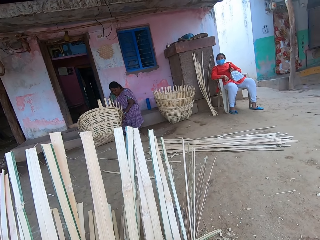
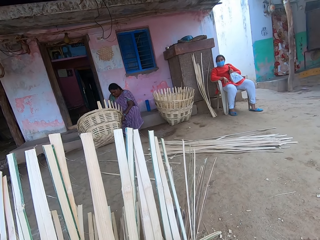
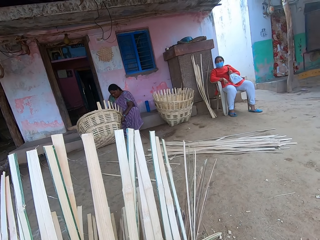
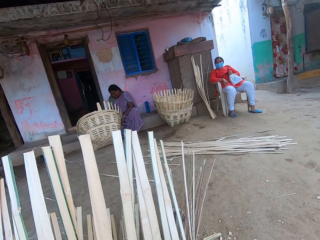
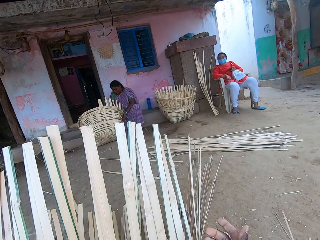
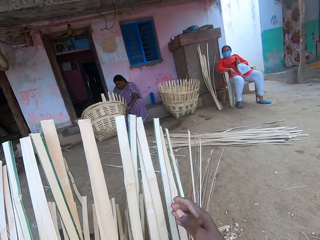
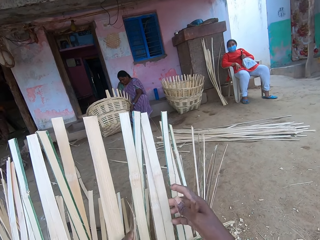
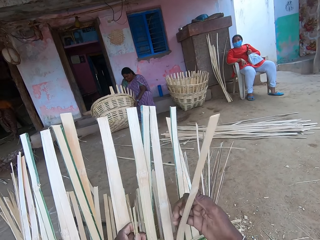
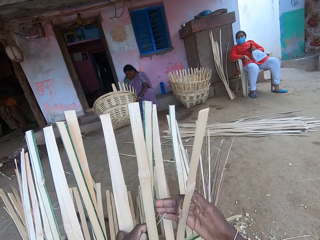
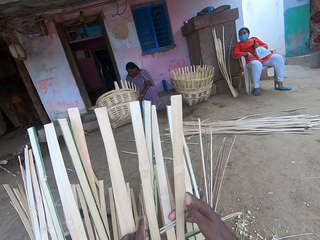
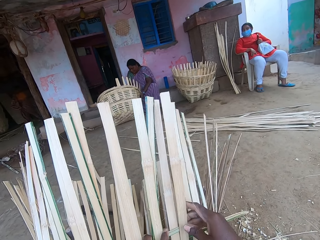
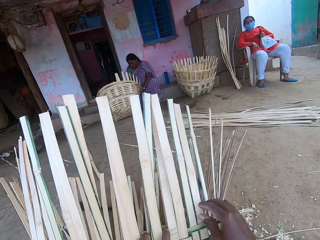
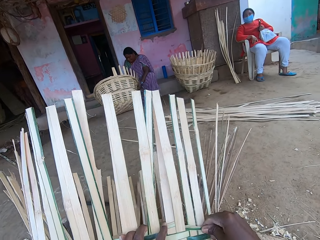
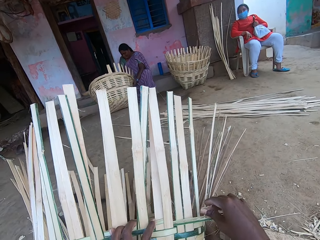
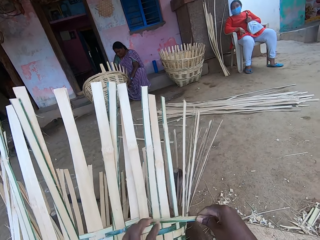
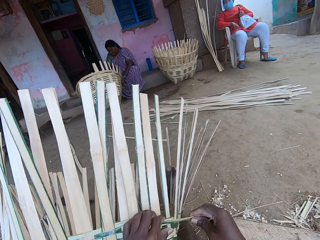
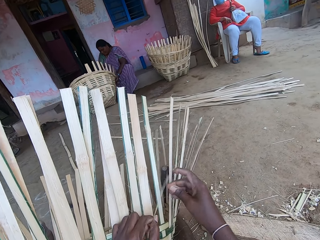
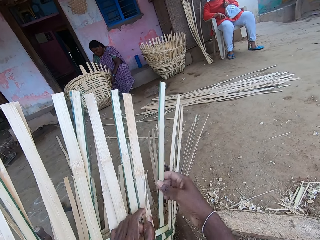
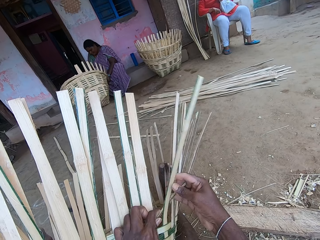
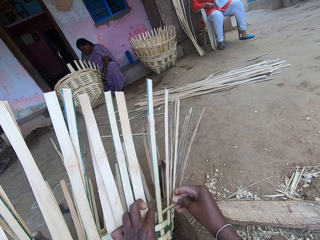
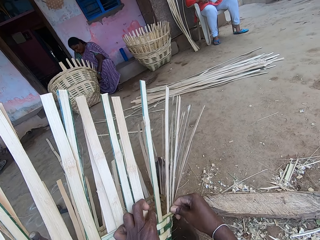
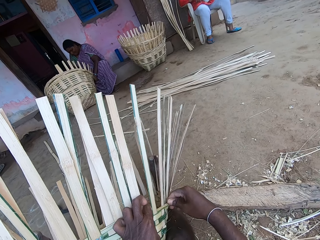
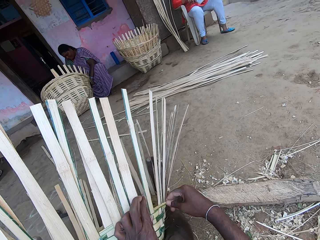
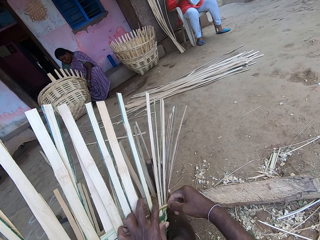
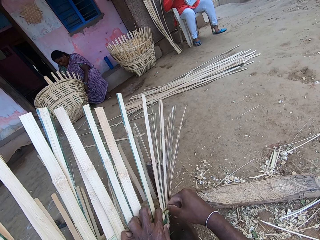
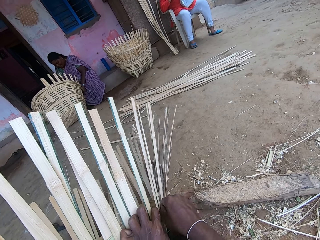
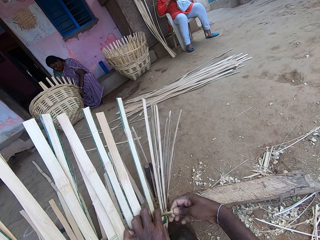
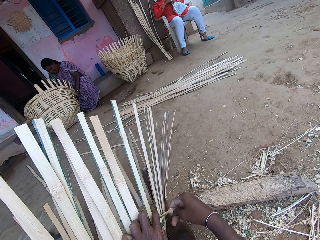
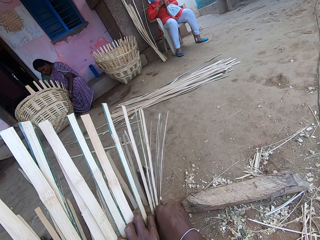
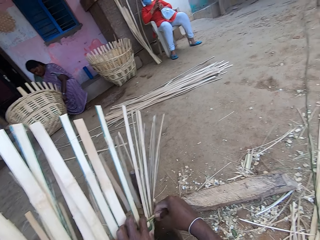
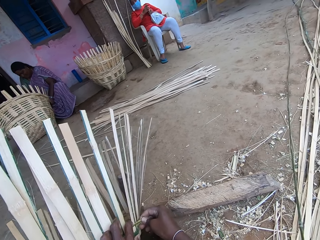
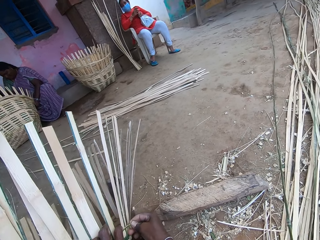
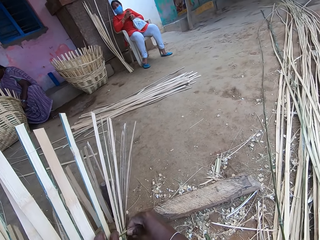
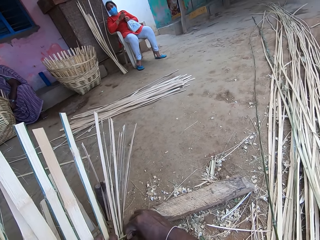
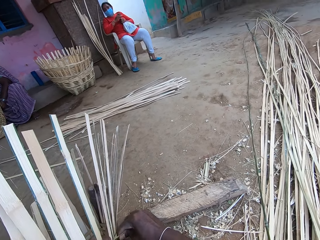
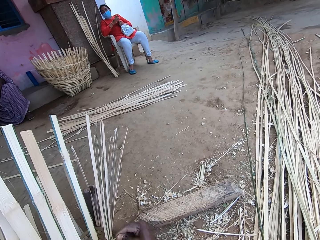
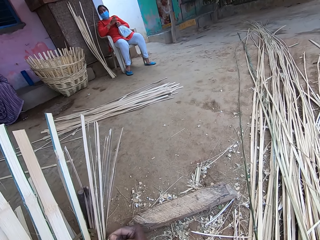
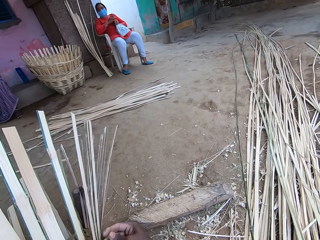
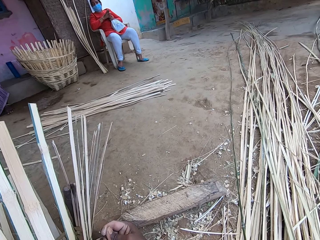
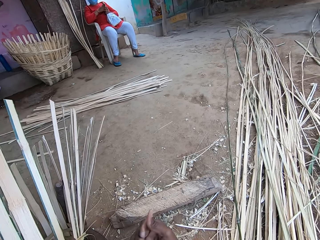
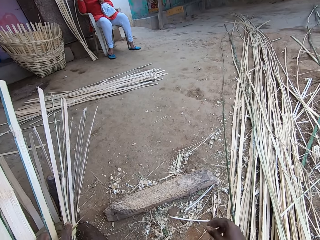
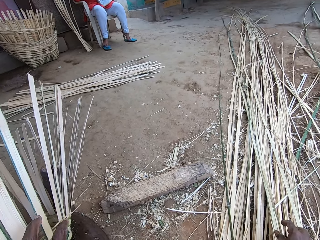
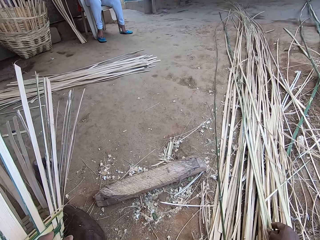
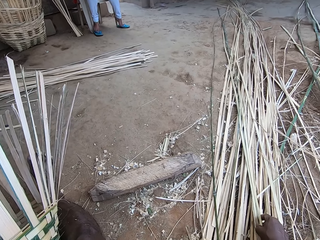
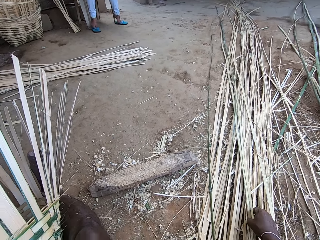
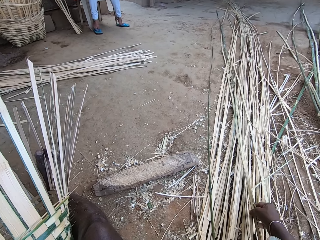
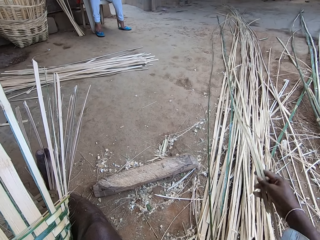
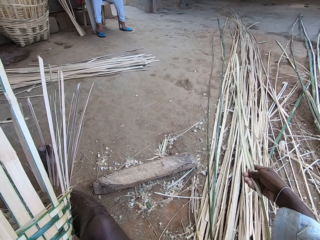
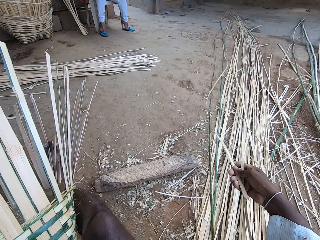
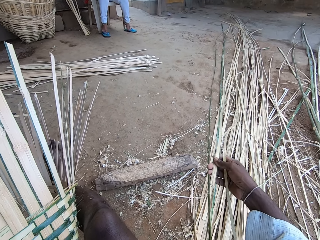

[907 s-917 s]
The camera wearer looks around. He weaves bamboo strips onto the basket with his hands. He breaks the bamboo strip with his hands. He picks some bamboo strips from a pile of bamboo strips on the ground with his right hand.

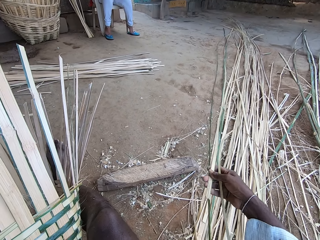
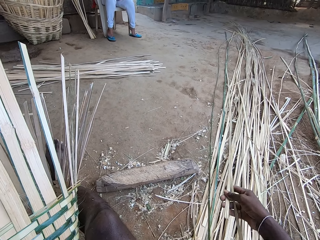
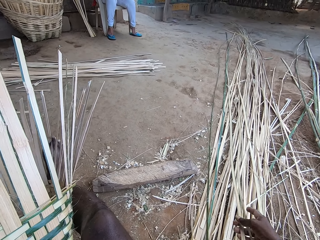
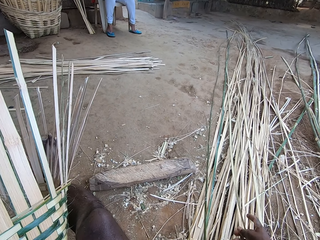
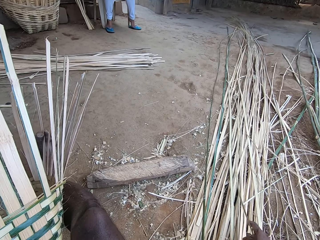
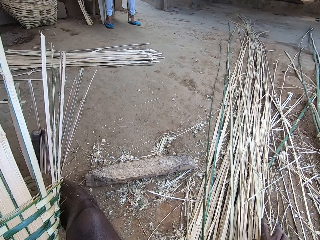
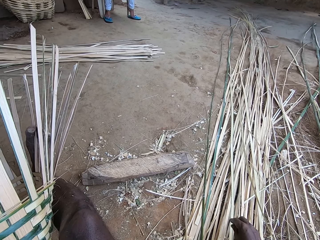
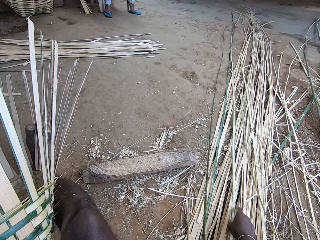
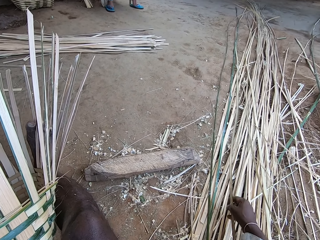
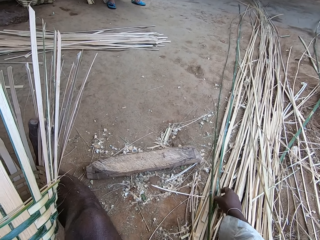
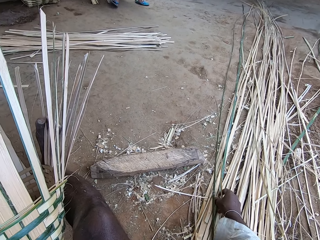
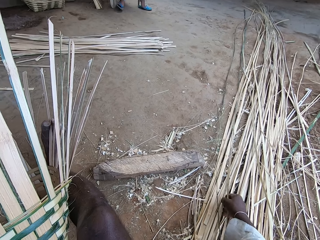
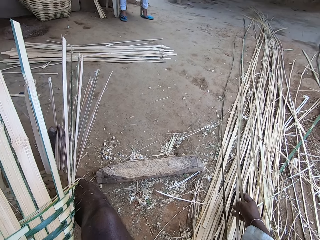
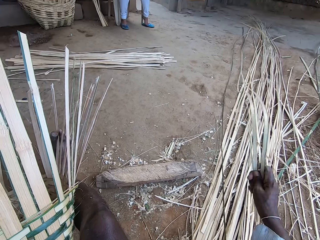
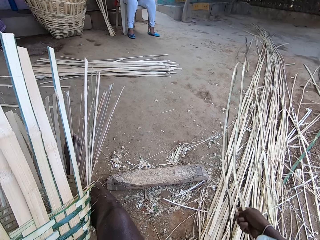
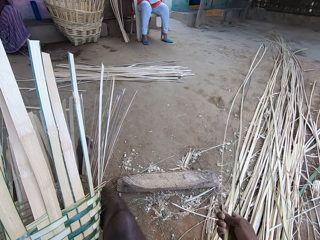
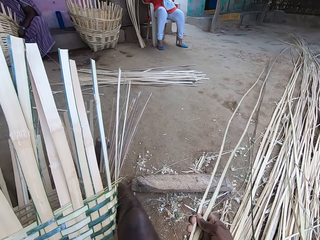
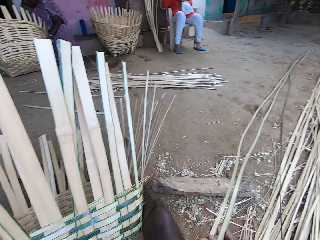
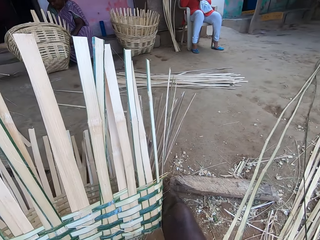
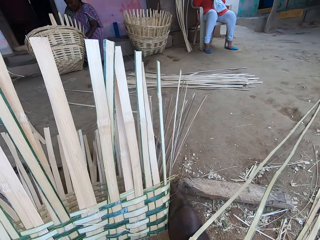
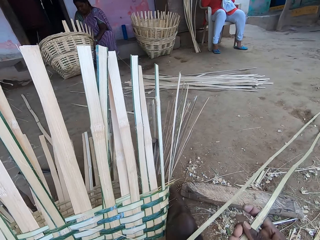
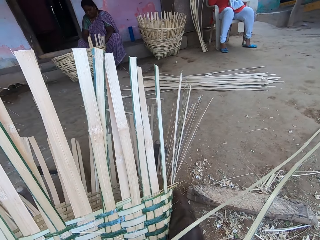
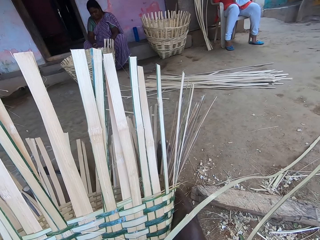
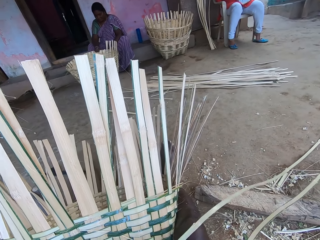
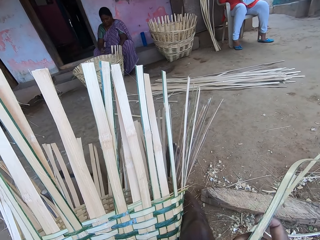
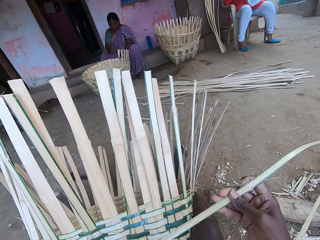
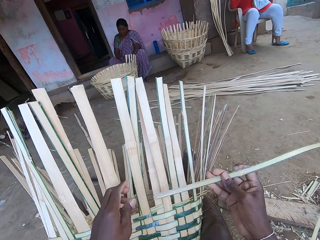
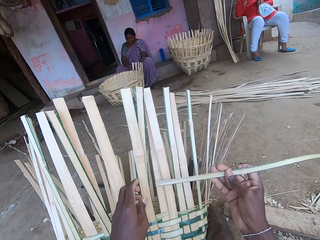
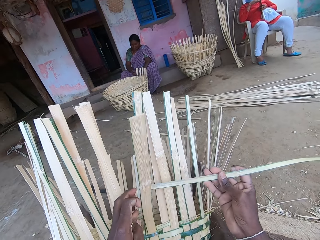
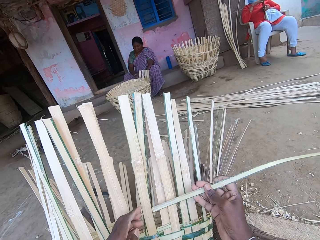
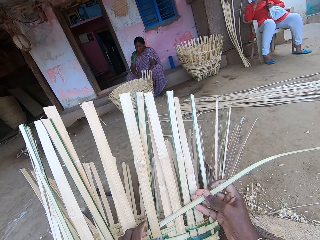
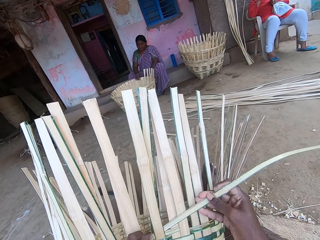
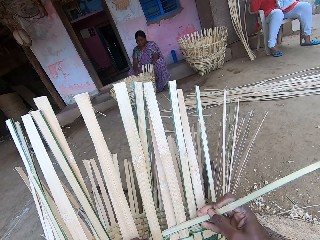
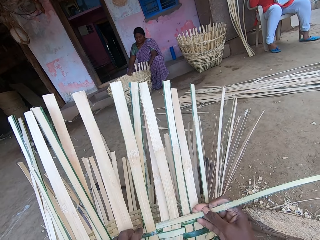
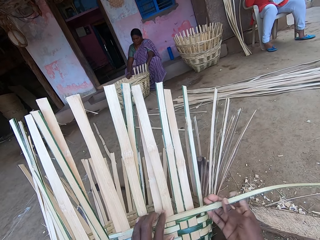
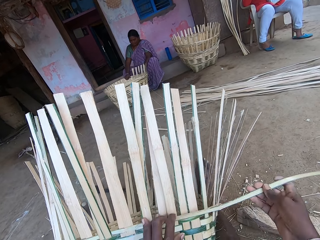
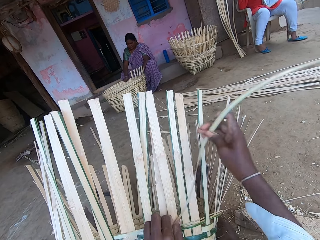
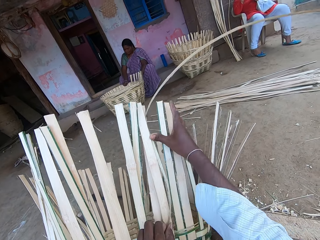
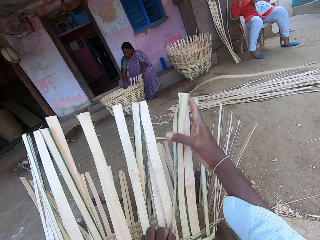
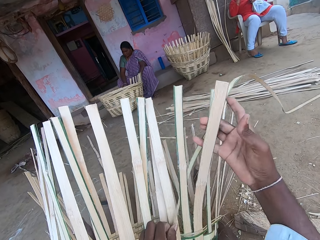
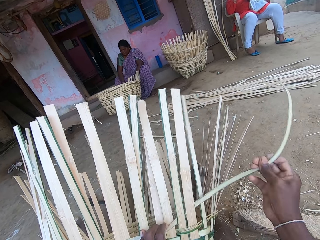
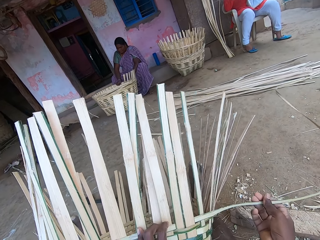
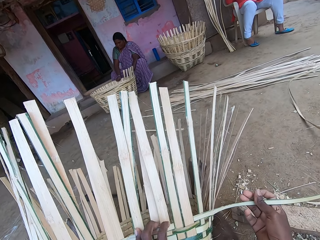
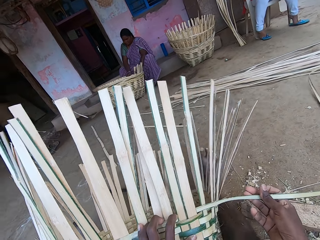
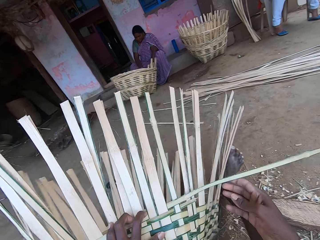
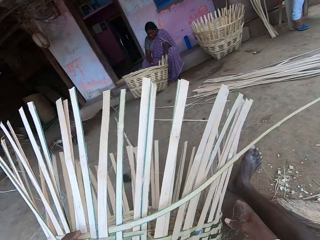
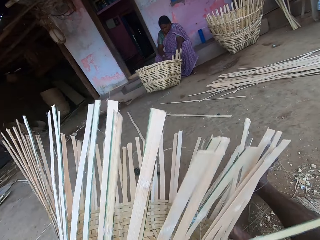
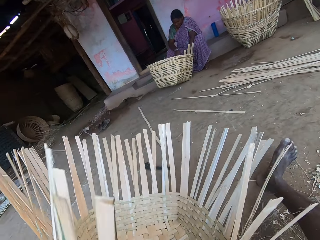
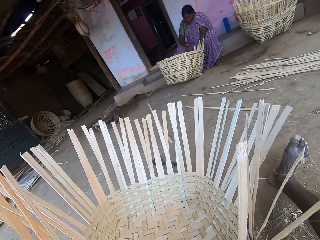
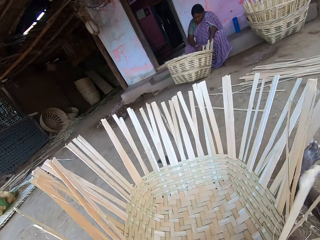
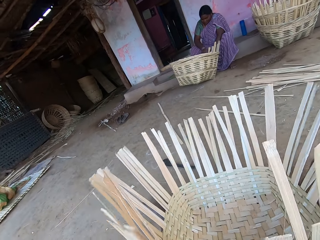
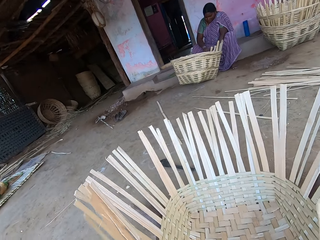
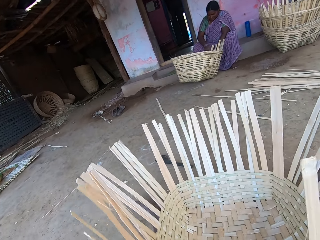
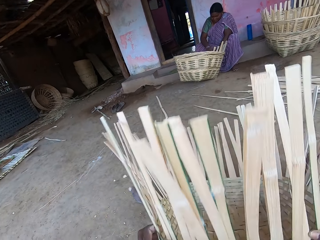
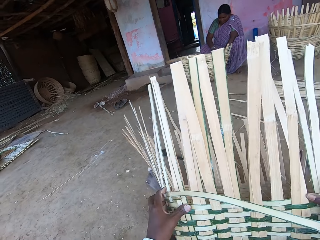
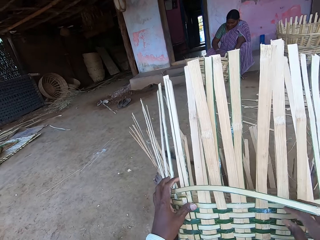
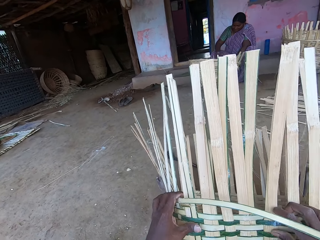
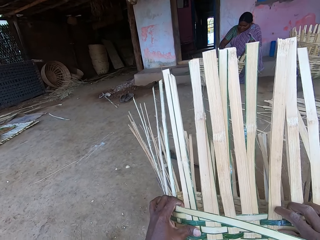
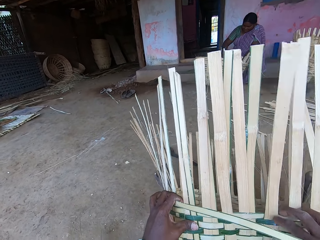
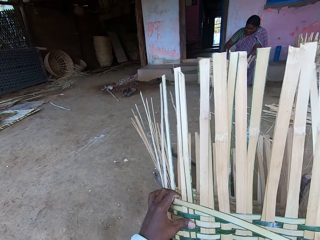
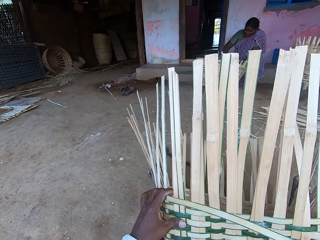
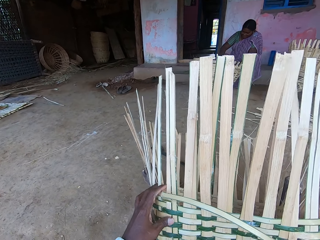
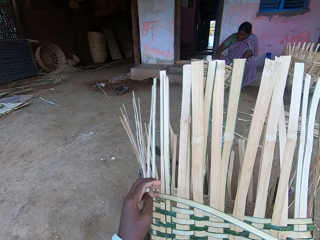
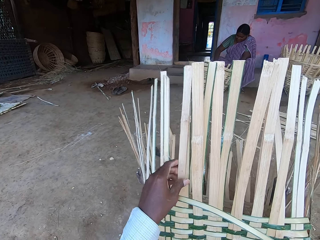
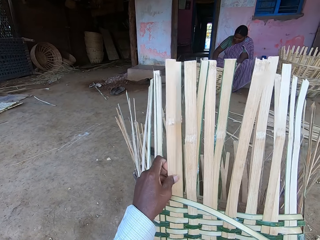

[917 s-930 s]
The camera wearer drops the bamboo strips on the pile of bamboo strips with his right hand. He picks the bamboo strip from the pile of bamboo strips with his right hand. He picks the bamboo strip again. He shakes the bamboo strips with his right hand. He passes the bamboo strip from his right hand to his left hand. A woman drops the basket on the ground with her hands. The woman hits the basket with her right hand. The camera wearer weaves the bamboo strips onto the basket with his hands. He fixes the reeds on the basket. The woman moves the basket on the ground with her right hand. The woman tilts the basket with her hands. The camera wearer turns the basket with his hands. He drops the basket on the ground with his hands. He lifts the basket with his hands.
